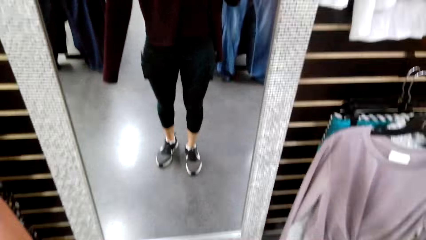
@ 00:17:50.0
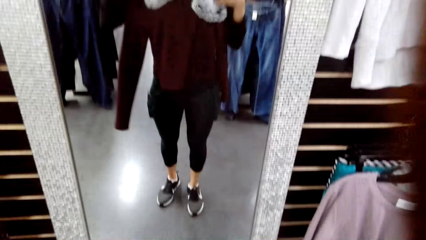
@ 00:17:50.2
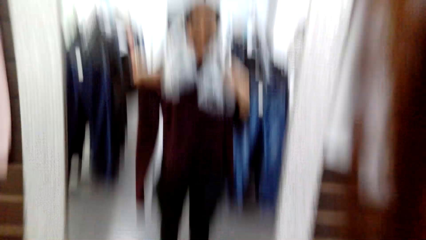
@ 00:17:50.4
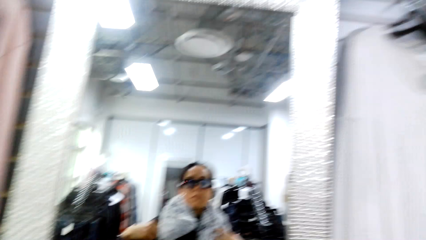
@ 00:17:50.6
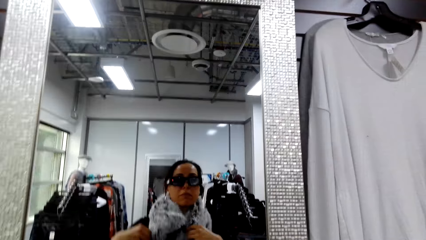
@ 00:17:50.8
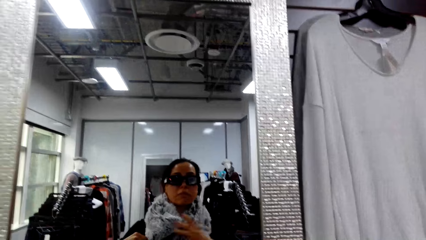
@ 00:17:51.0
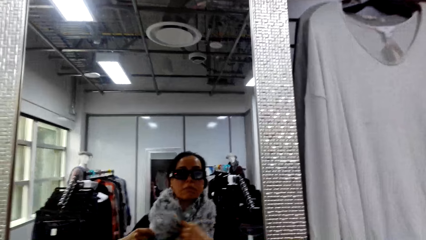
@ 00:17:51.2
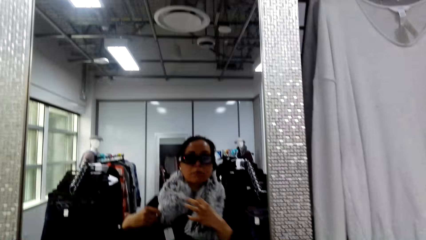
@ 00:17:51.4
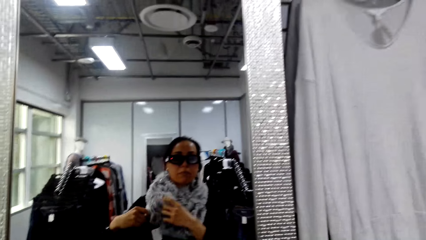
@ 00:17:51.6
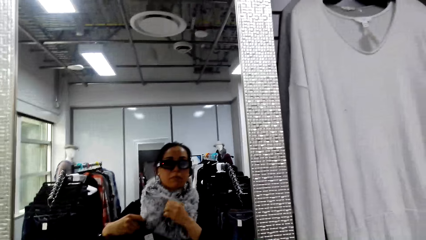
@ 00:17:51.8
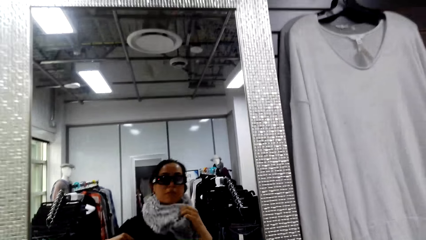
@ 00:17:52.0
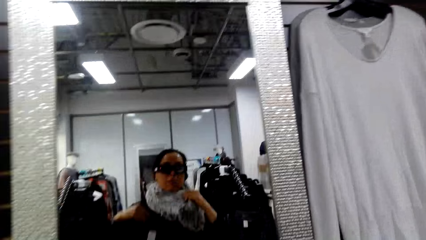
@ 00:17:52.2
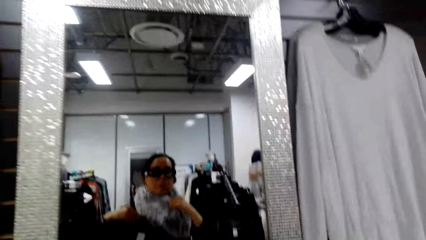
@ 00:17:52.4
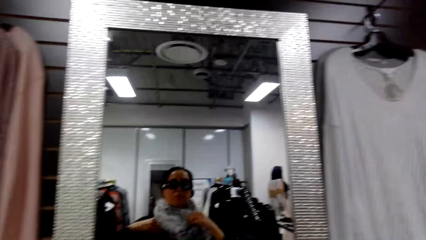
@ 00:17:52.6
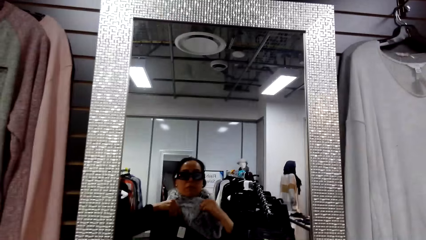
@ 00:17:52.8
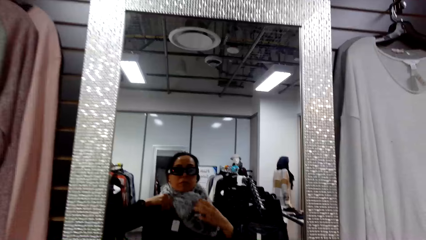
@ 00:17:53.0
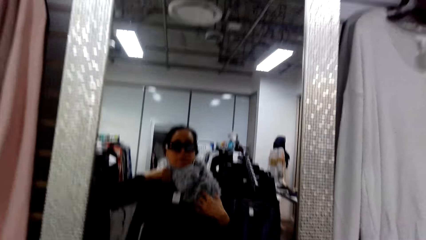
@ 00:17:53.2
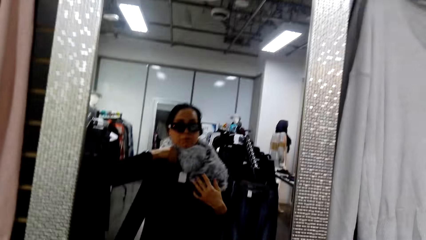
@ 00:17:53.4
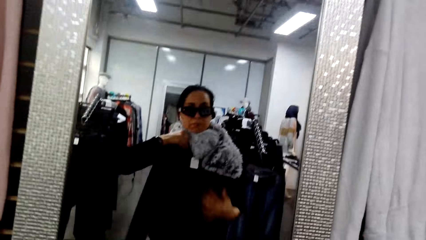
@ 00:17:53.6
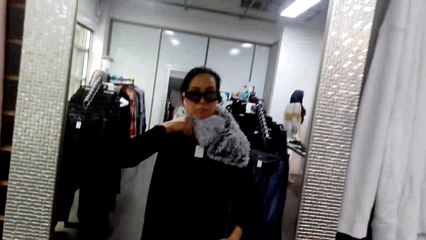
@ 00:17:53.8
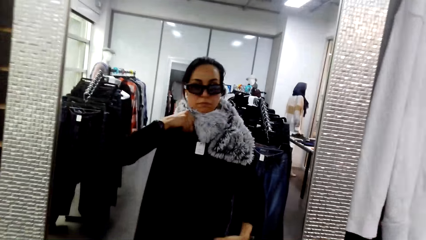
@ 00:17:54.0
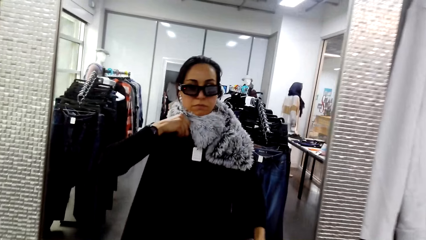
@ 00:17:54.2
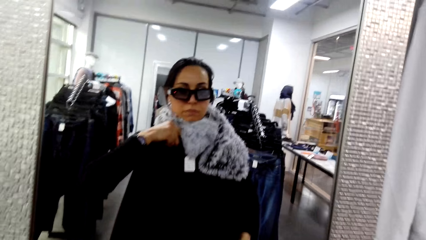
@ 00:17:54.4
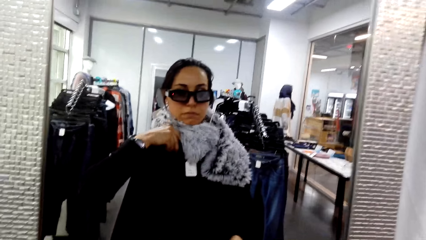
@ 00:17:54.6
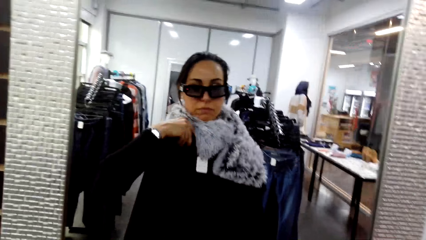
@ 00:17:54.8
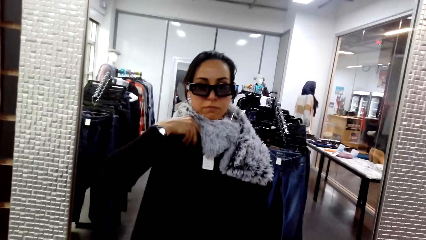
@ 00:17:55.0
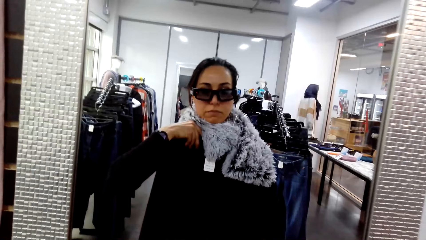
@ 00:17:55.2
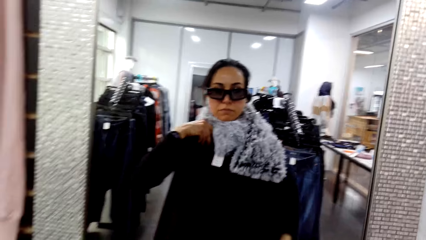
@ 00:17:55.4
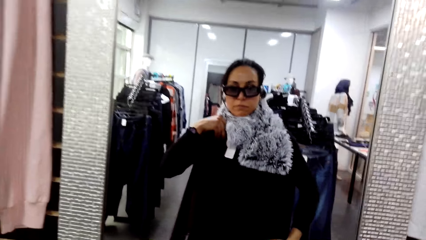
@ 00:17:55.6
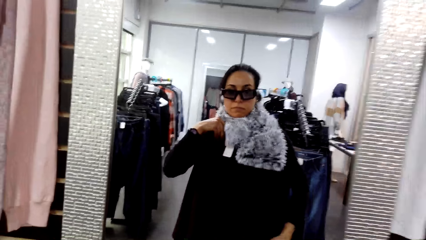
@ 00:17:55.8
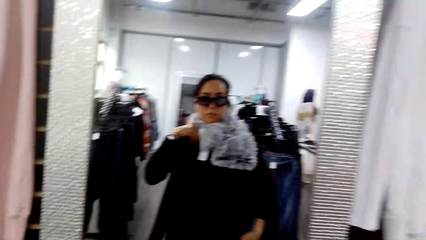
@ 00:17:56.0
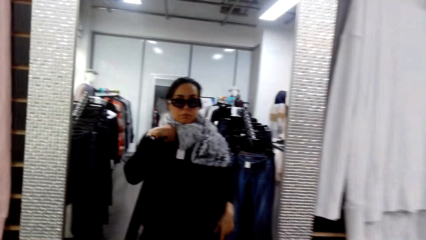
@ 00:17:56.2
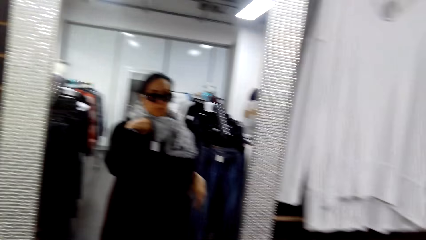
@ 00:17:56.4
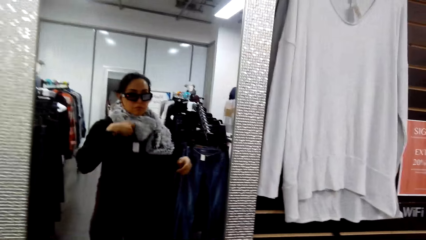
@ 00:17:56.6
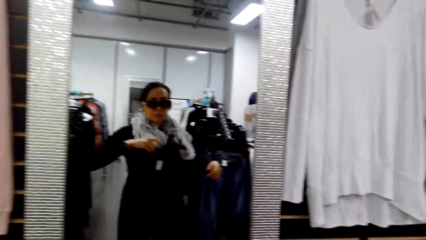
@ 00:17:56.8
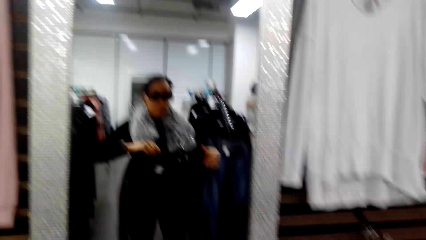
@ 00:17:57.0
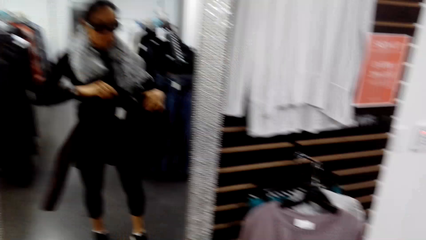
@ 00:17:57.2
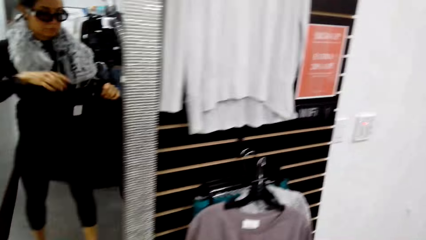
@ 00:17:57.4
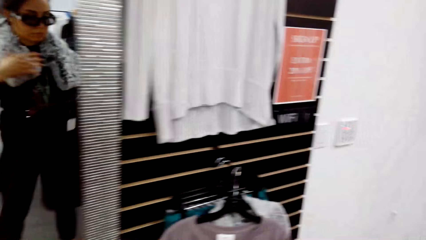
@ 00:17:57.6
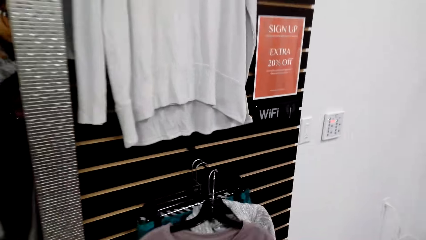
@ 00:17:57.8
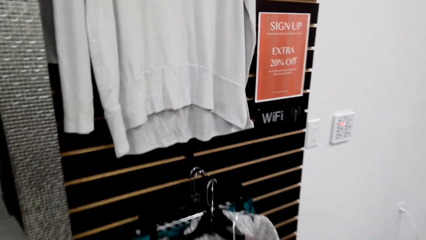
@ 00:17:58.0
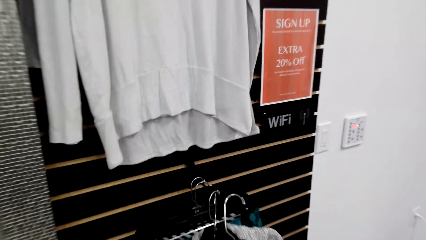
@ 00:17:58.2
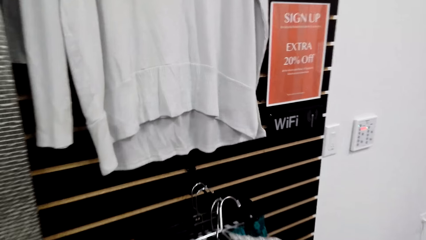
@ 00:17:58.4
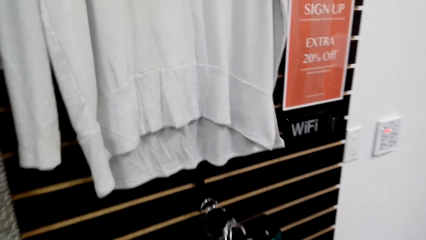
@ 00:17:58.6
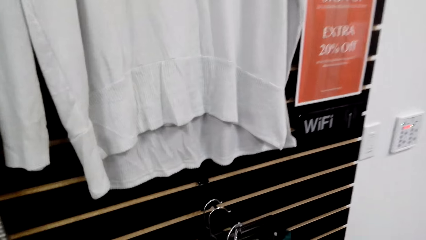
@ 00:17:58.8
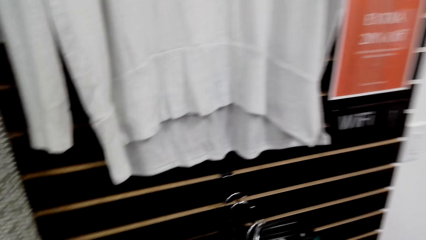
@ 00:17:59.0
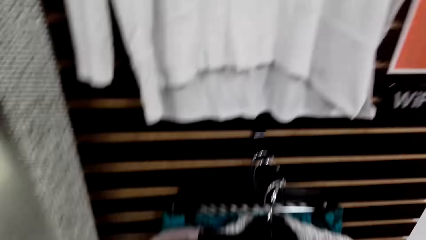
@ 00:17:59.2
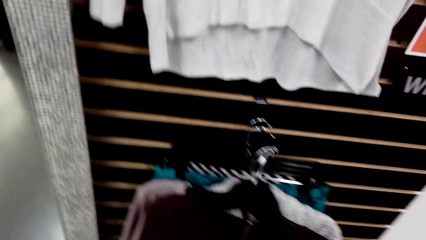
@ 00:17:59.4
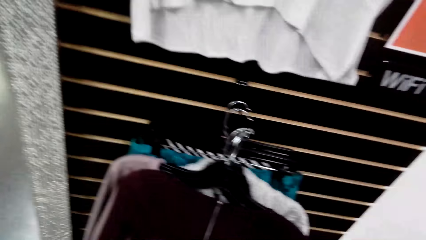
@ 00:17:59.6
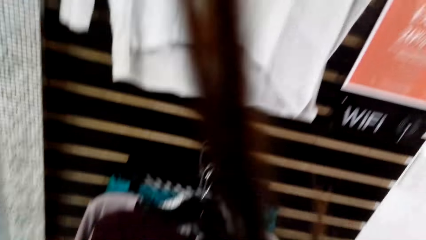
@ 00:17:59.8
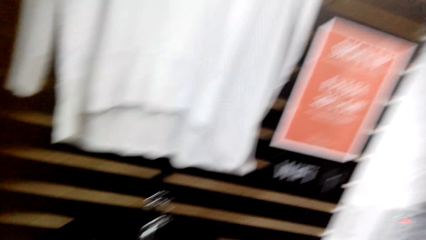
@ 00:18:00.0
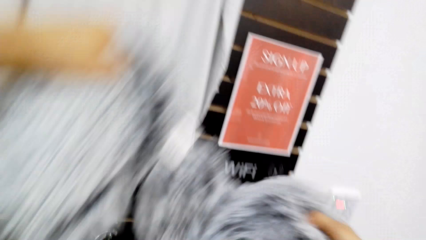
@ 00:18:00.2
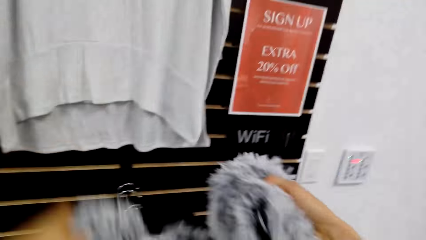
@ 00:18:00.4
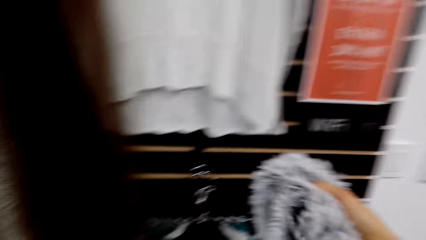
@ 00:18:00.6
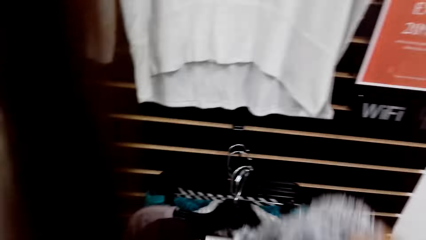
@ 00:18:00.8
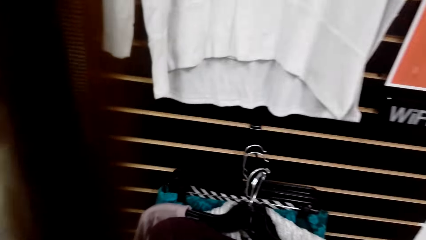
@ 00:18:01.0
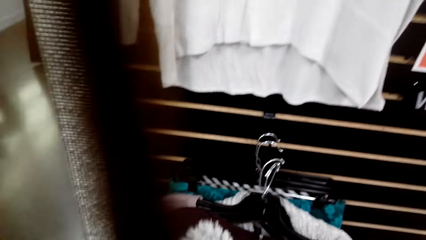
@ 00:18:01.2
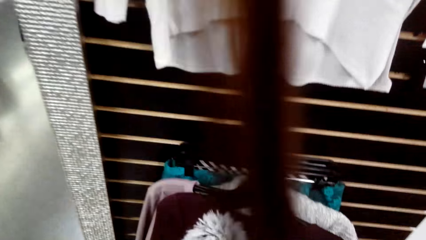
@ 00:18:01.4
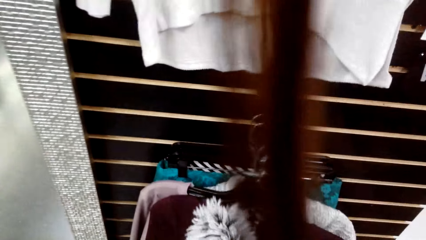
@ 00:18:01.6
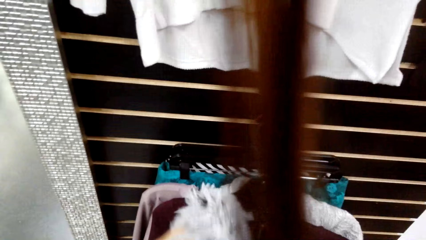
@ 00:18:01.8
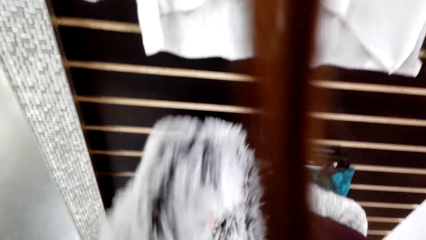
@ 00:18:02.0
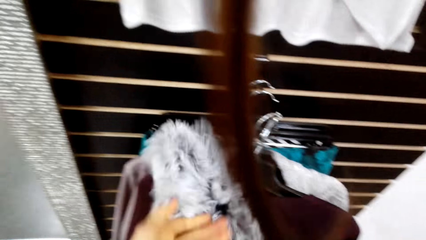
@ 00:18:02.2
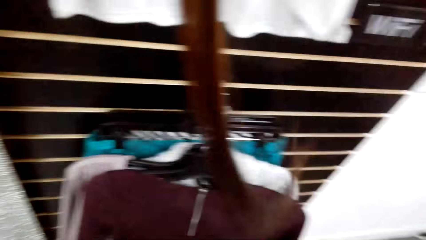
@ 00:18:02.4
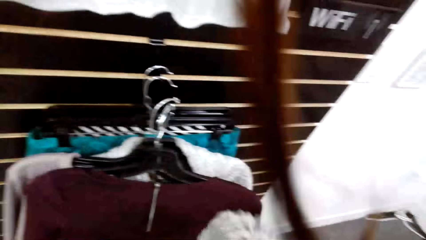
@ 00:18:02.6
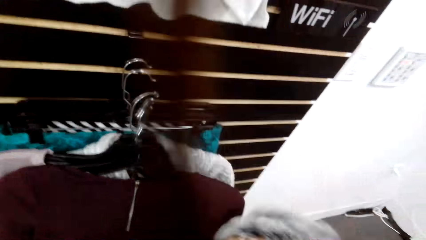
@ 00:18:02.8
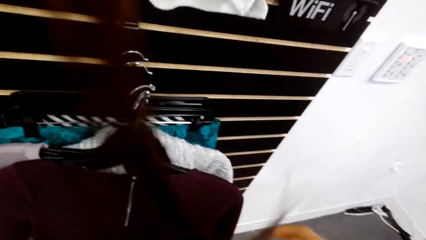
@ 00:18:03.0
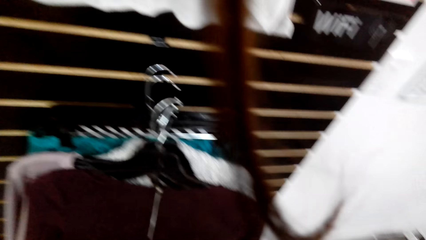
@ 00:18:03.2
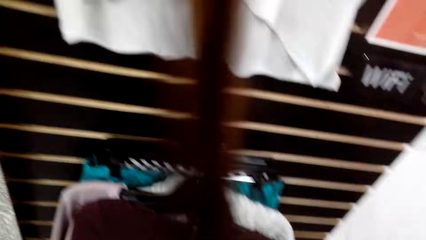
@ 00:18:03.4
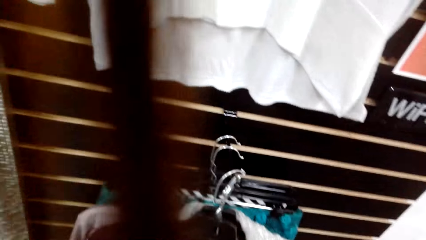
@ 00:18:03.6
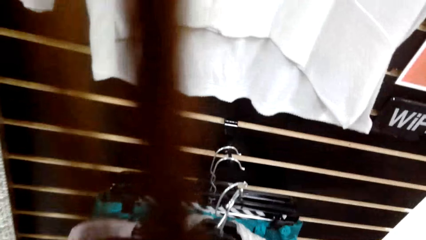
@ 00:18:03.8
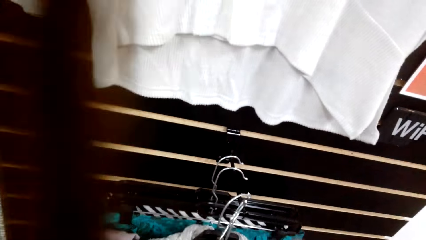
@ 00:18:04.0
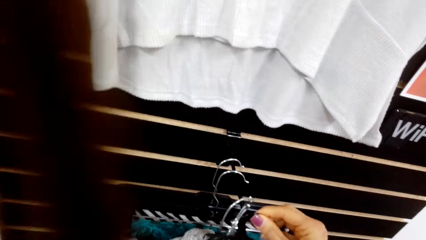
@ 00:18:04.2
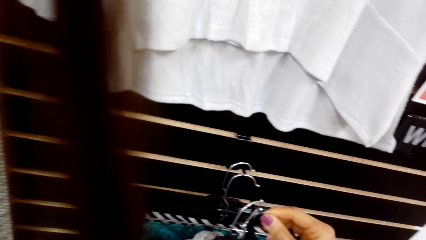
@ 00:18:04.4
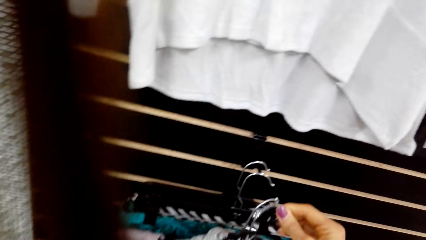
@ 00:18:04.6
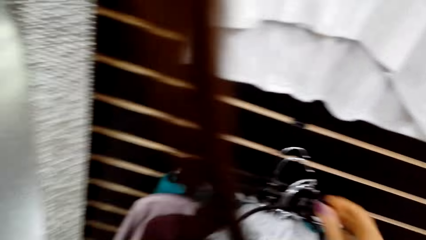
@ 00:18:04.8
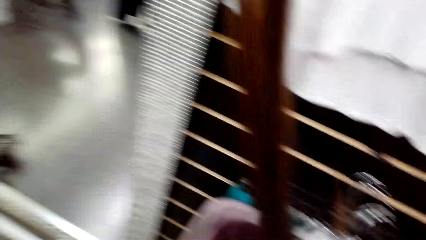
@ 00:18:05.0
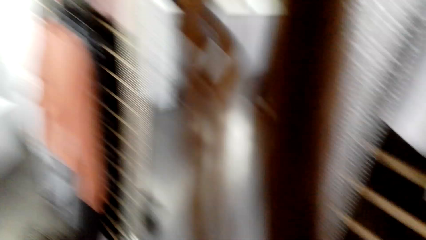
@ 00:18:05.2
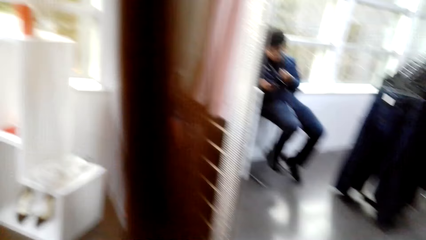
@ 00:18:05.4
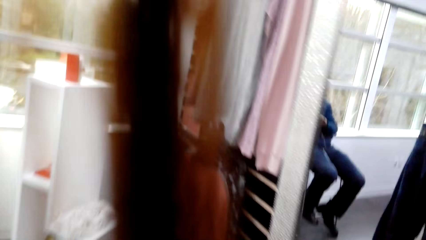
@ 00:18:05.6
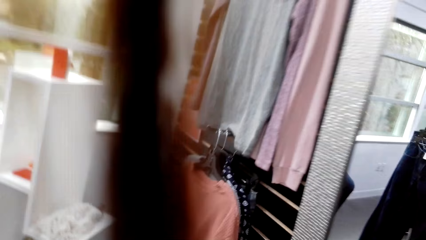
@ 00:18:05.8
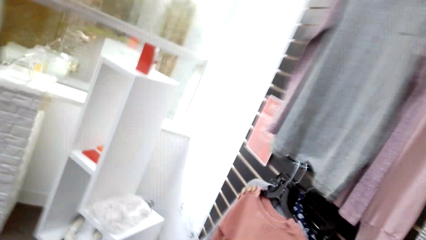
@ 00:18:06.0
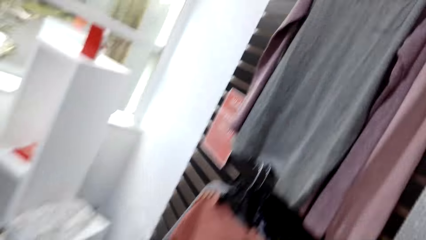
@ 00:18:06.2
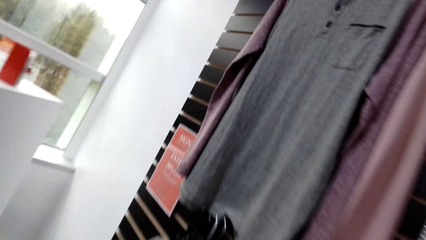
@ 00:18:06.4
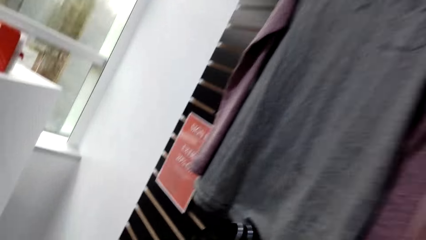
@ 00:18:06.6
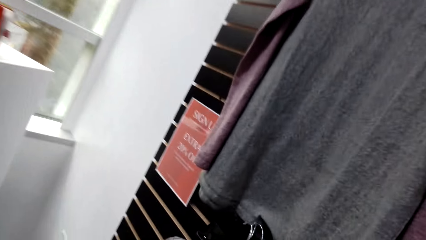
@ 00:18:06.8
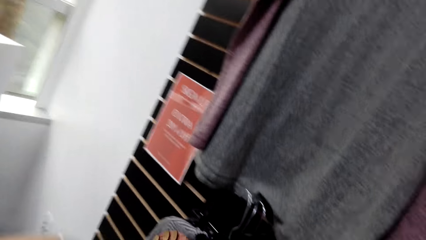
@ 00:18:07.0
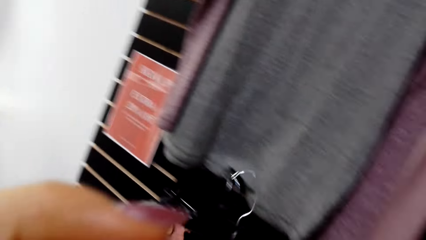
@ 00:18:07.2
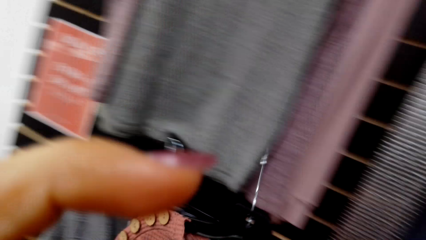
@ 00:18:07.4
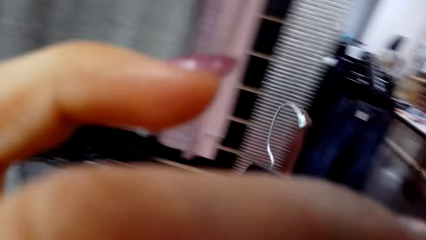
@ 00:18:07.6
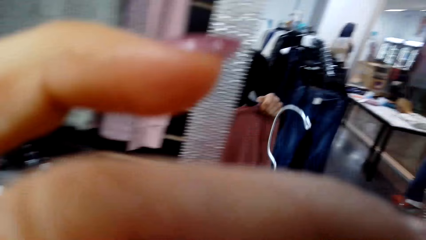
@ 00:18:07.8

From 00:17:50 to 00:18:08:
The camera wearer puts on the scarf. They hang the cloth on the line. They remove the scarf. They hang the scarf. A person sits on the stool. The camera wearer walks in the room.
